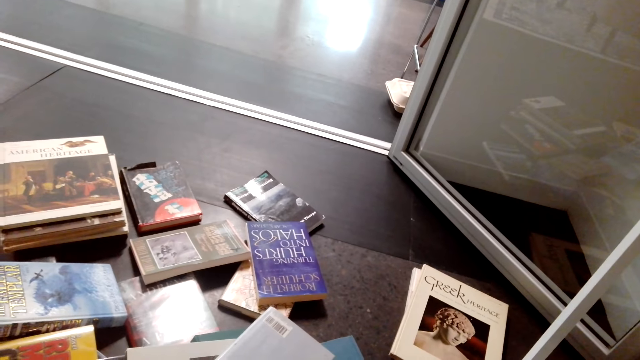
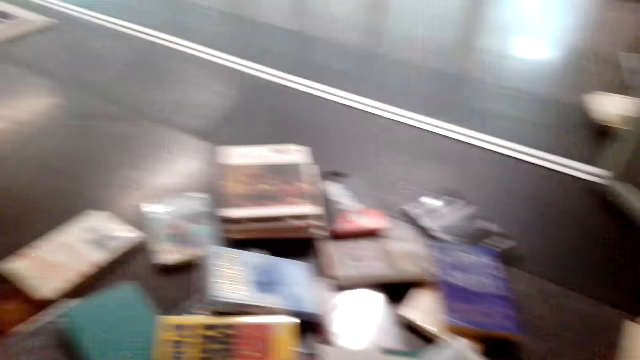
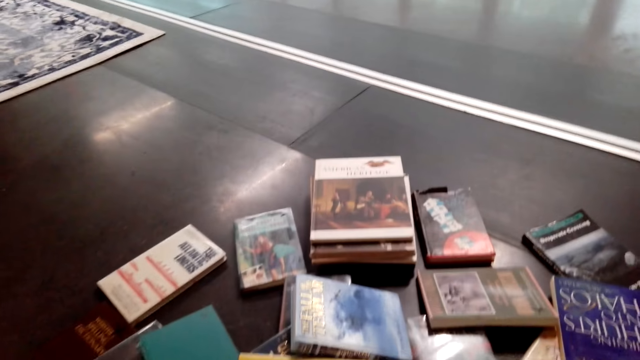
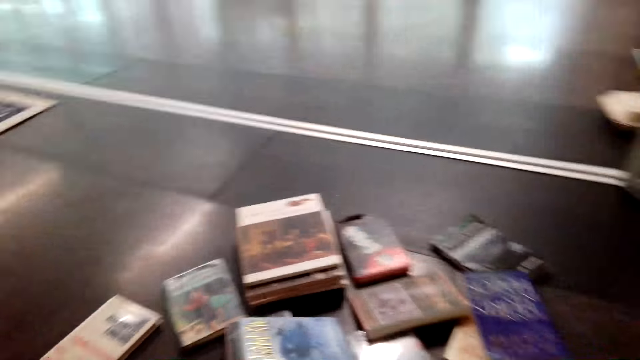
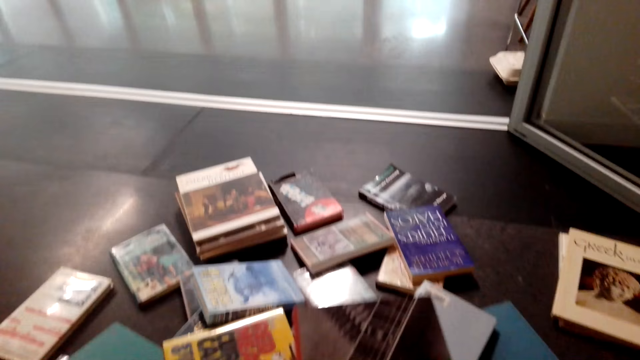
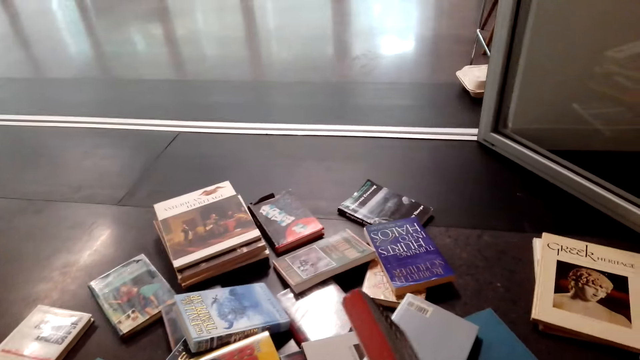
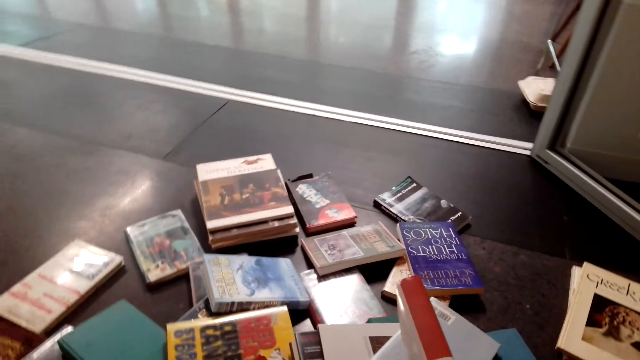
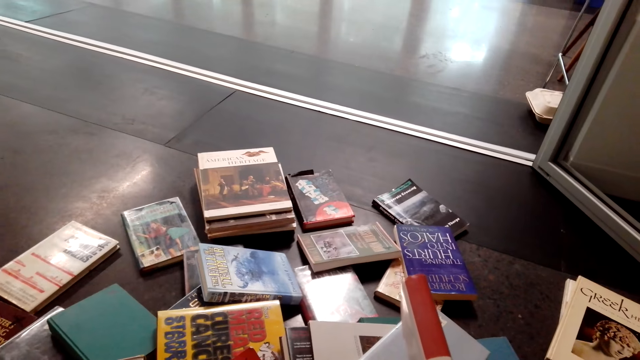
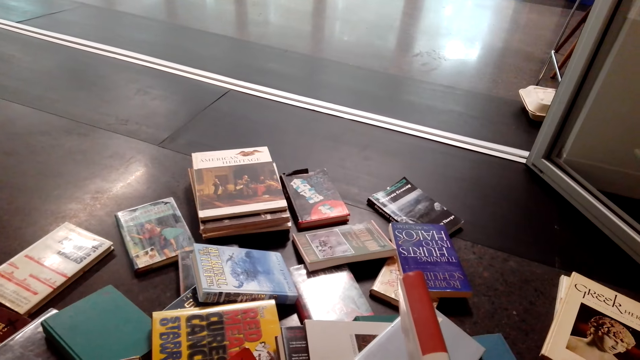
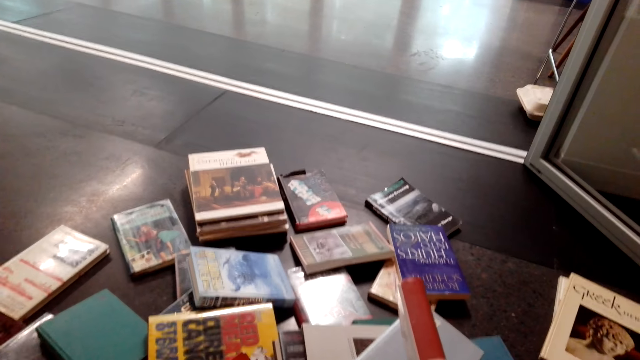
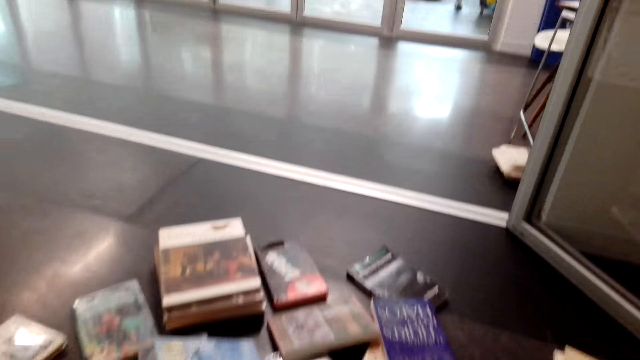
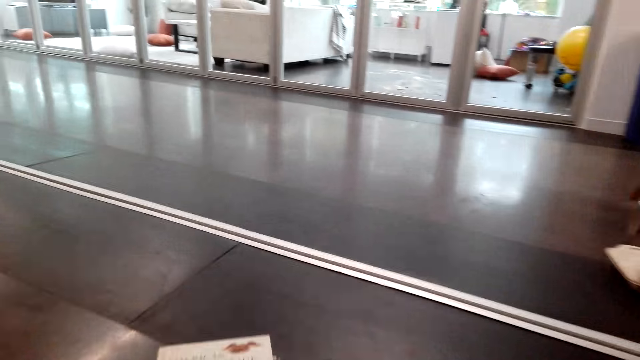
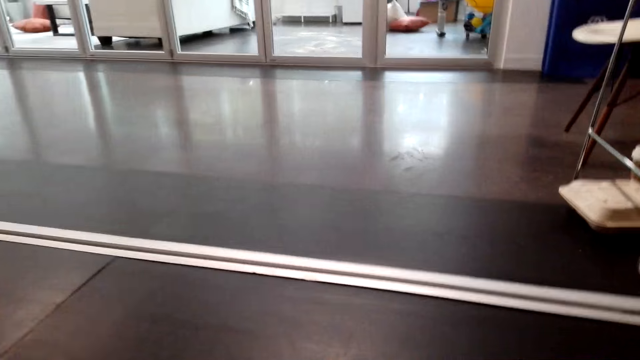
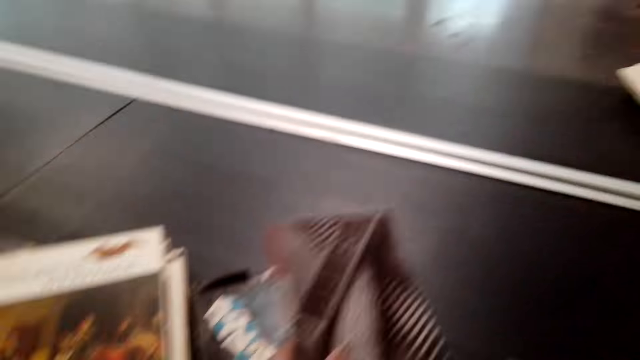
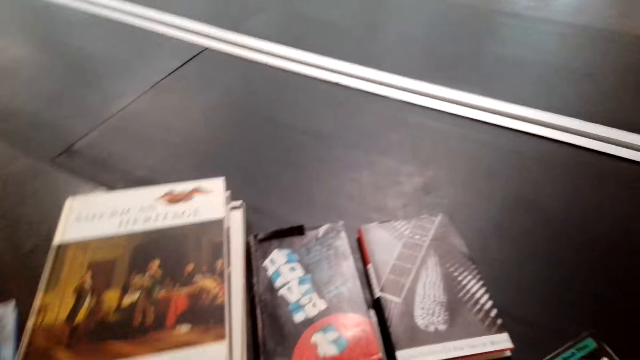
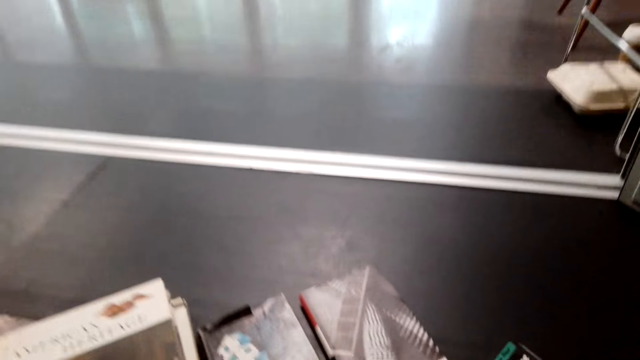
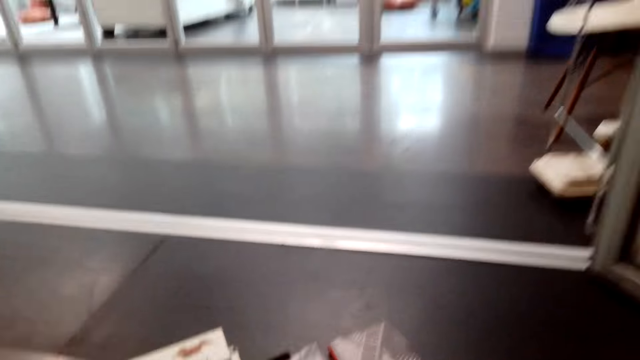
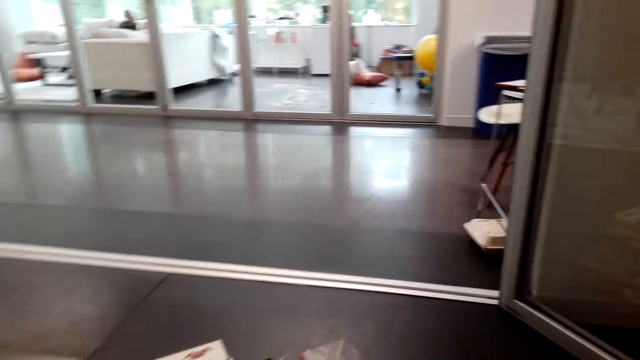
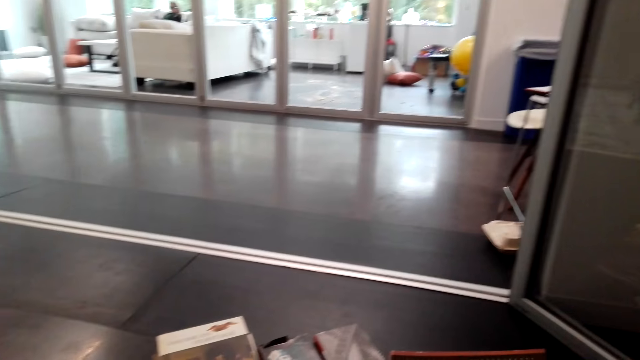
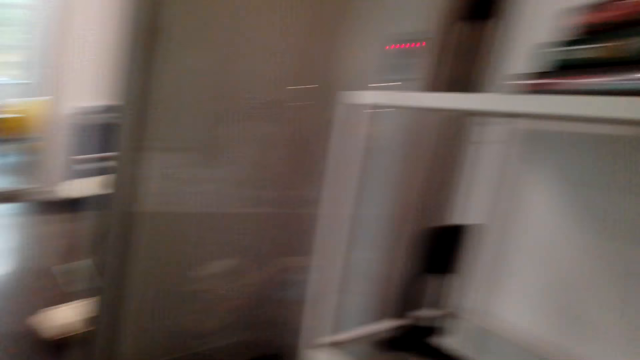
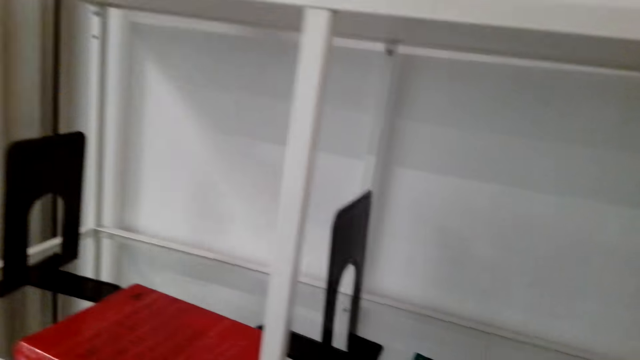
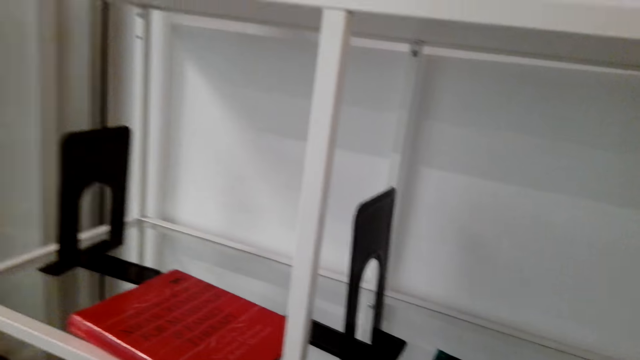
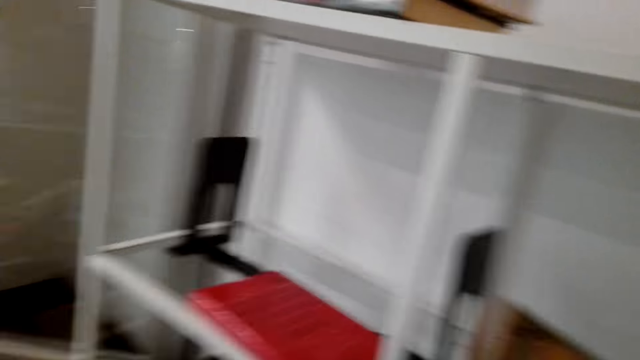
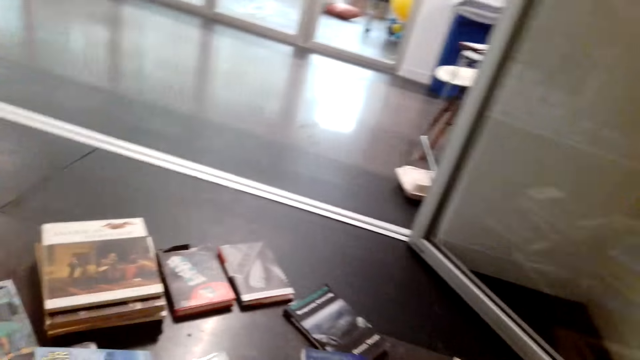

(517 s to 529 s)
The camera wearer looks on a book. They put down the book.

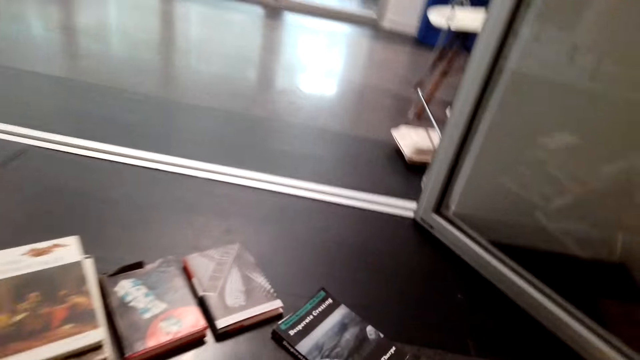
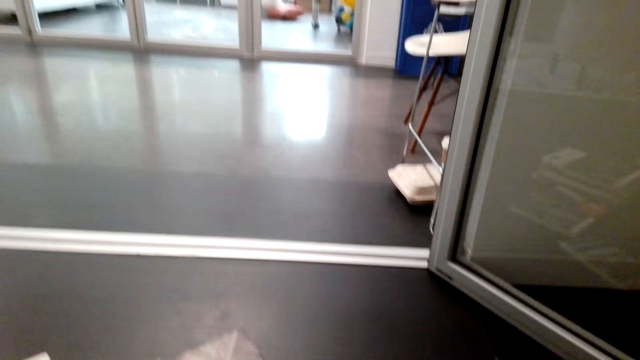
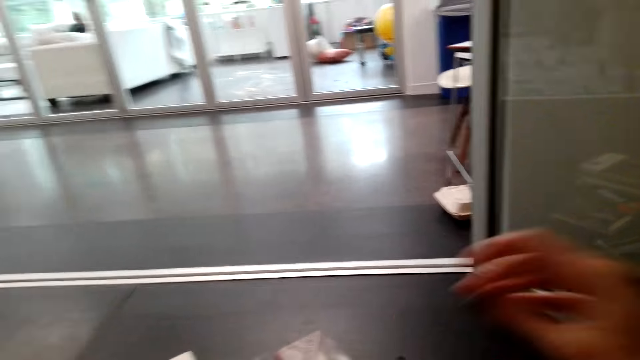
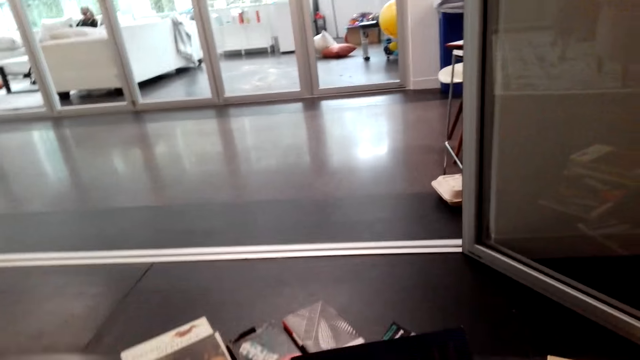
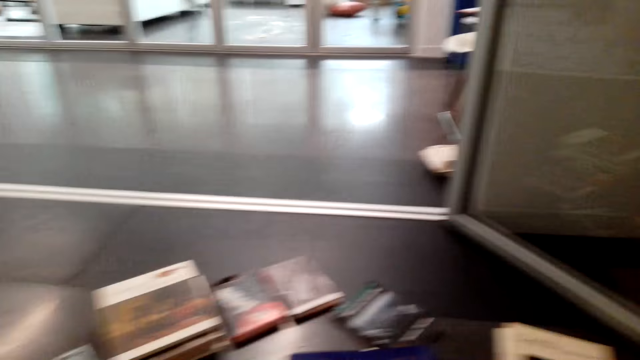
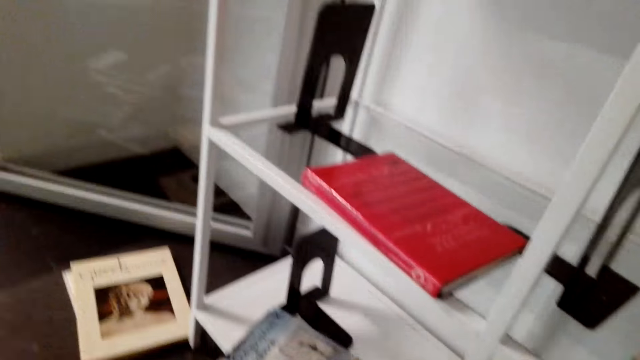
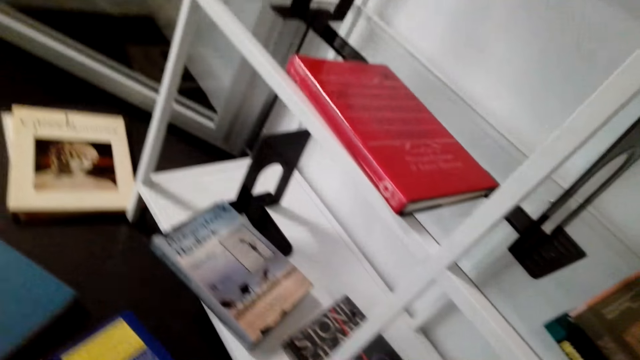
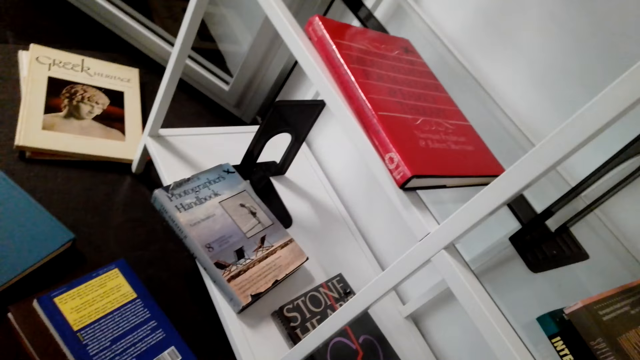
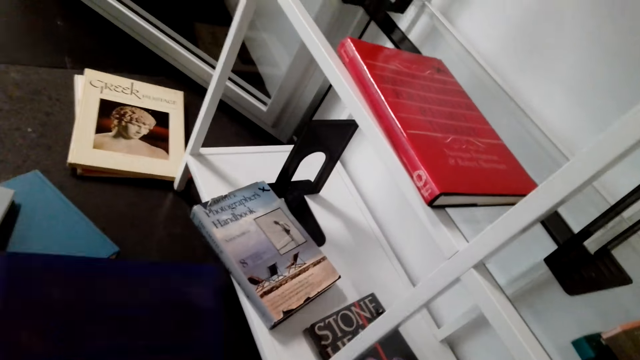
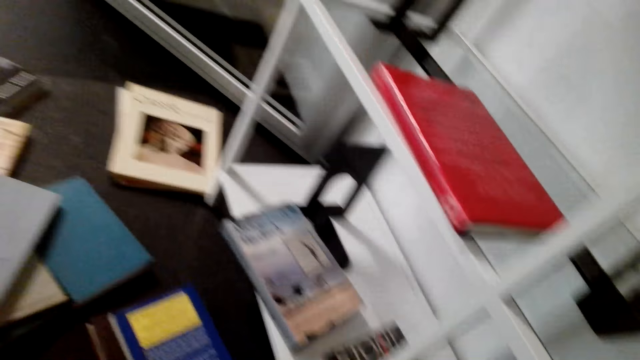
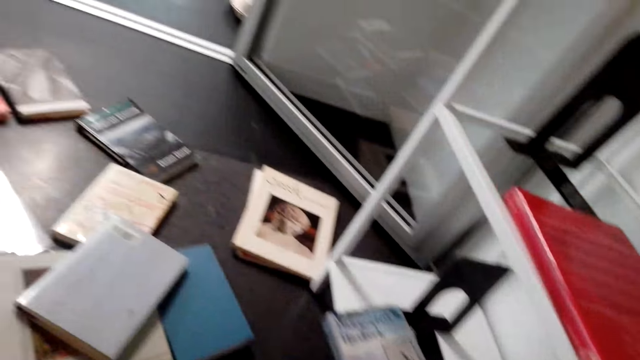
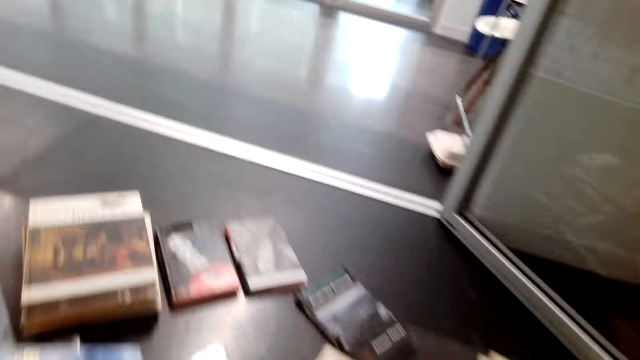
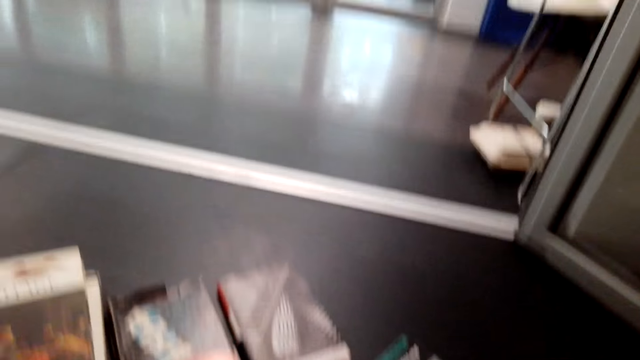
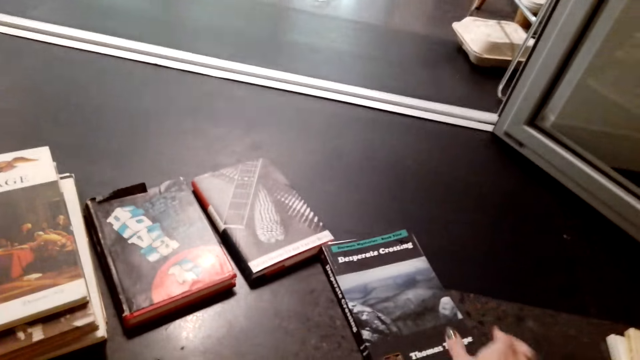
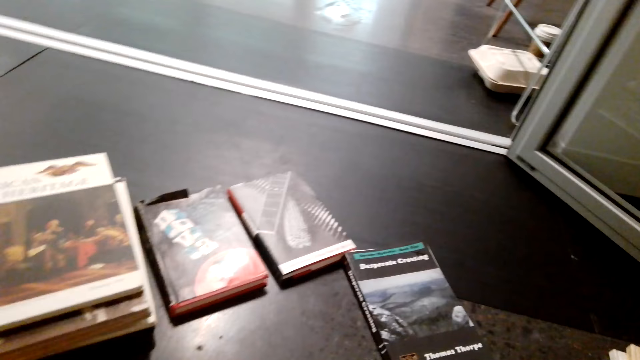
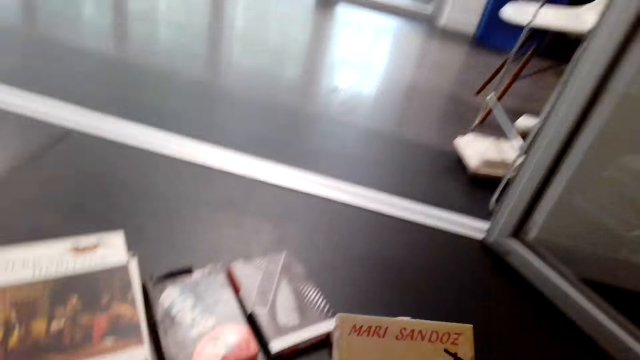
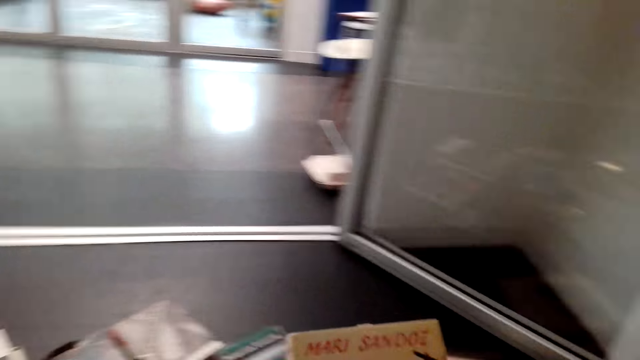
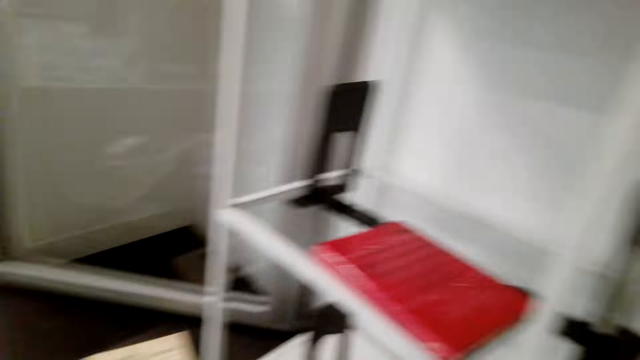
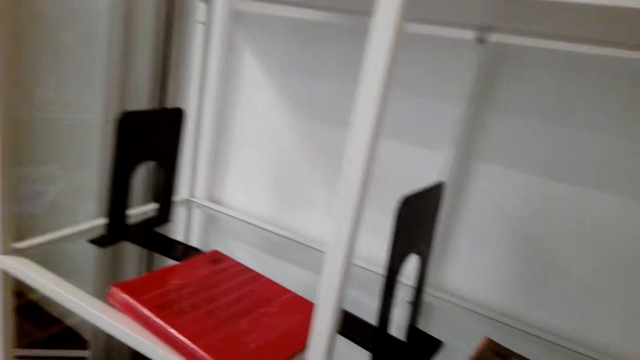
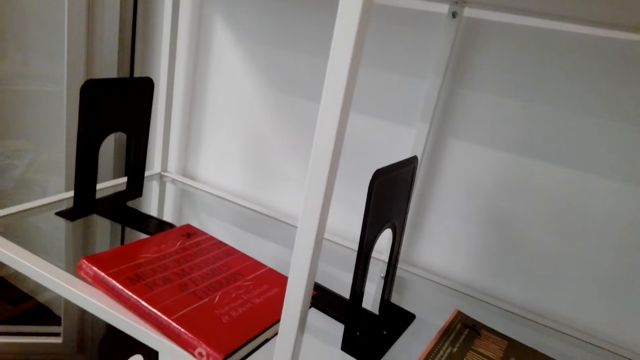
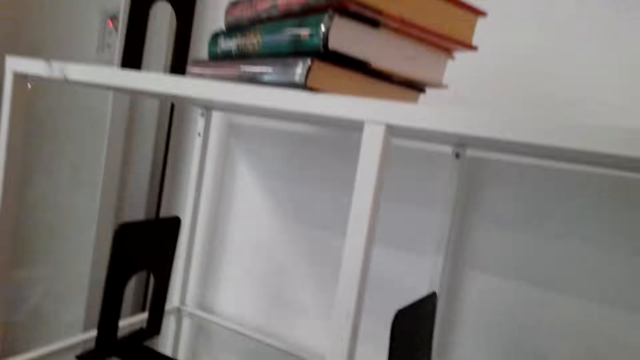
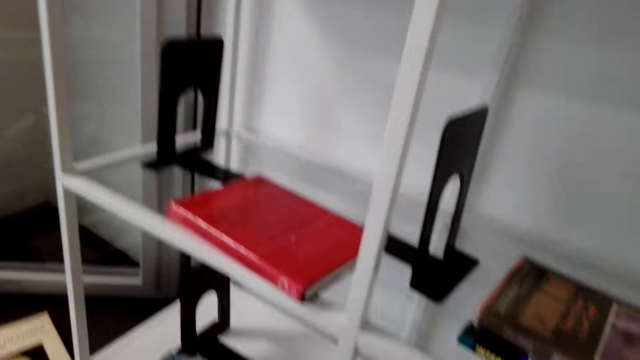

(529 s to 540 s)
The camera wearer puts down a book.
